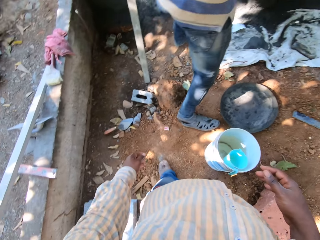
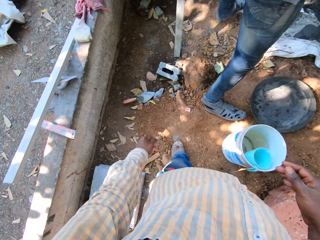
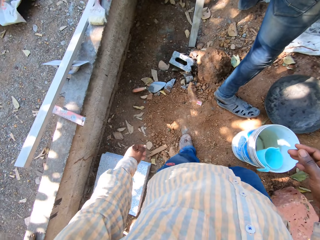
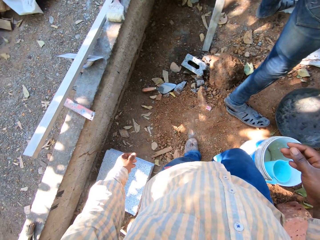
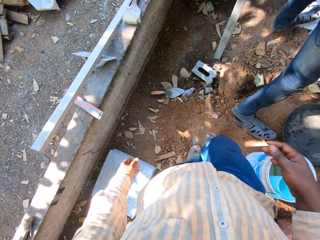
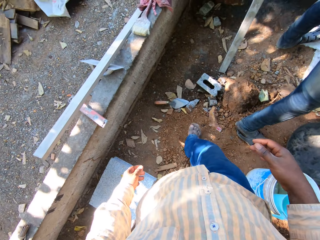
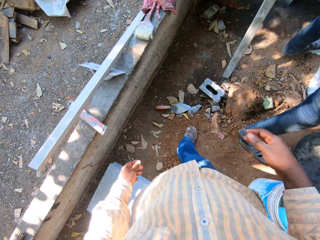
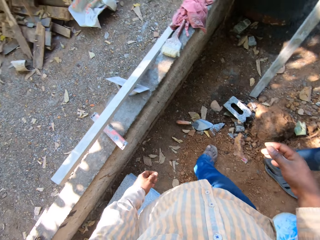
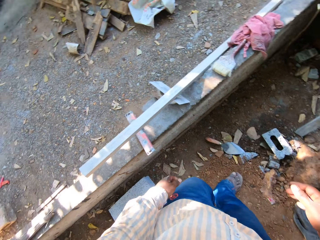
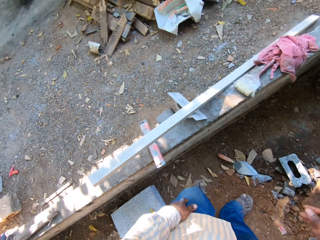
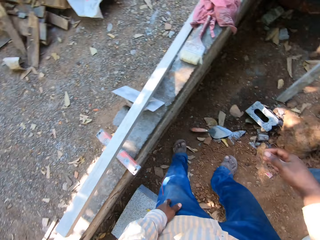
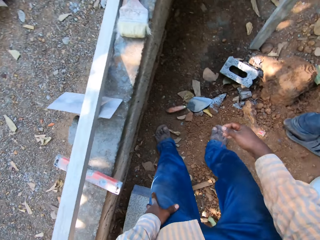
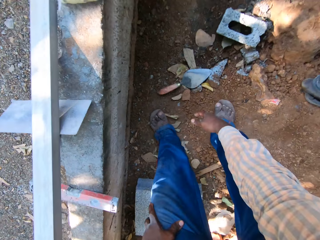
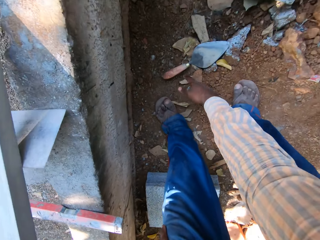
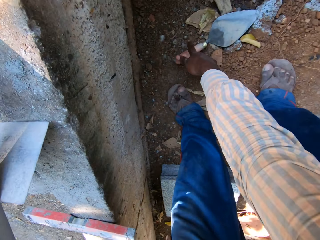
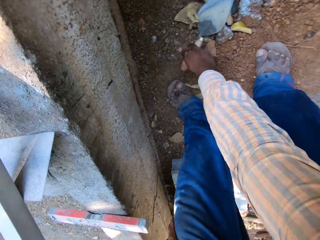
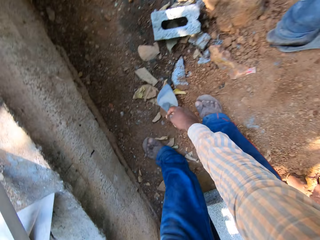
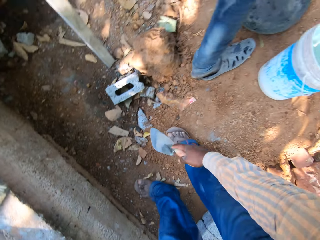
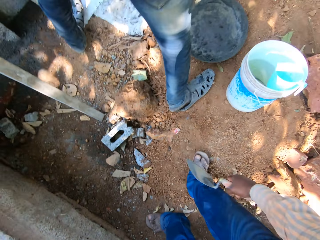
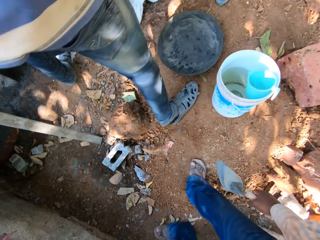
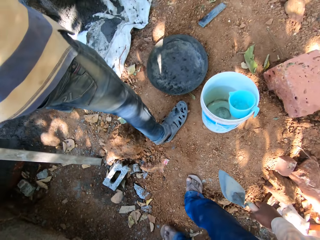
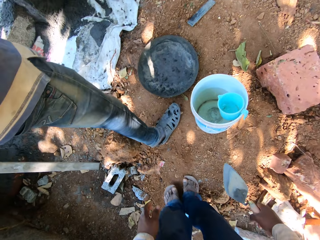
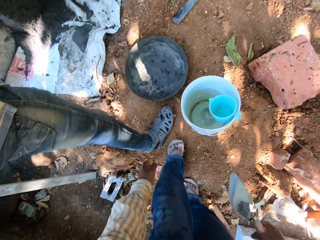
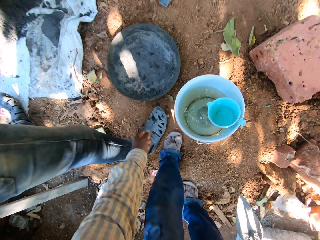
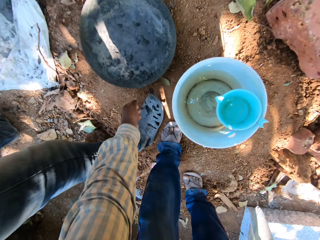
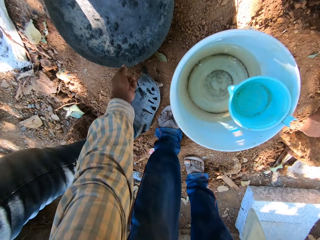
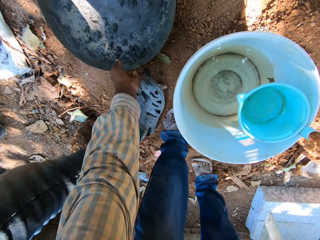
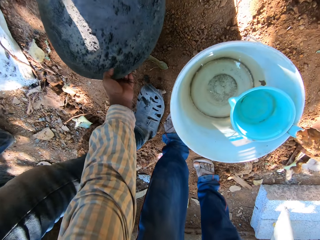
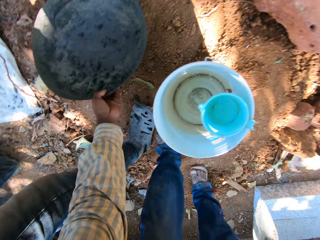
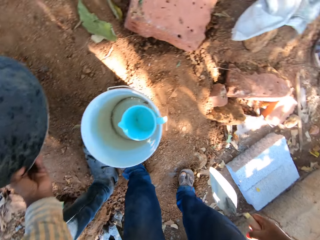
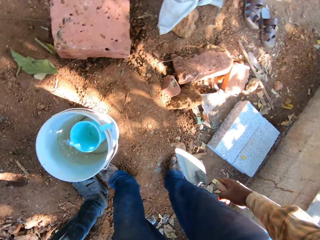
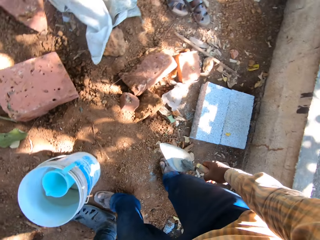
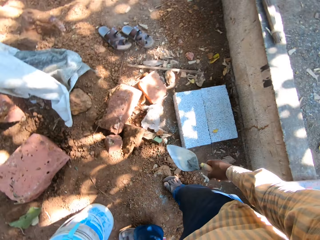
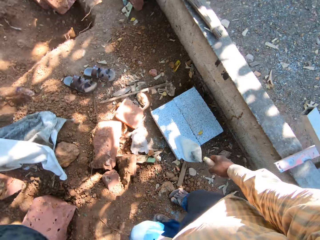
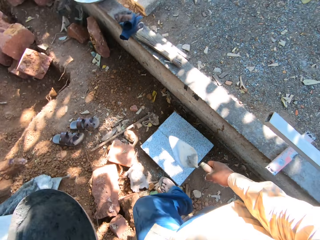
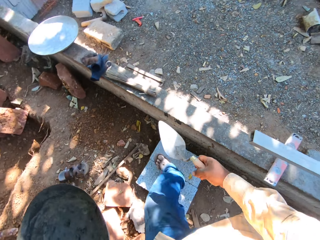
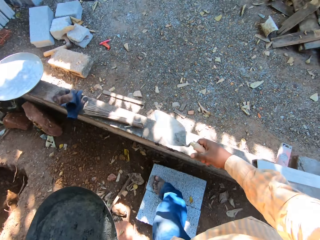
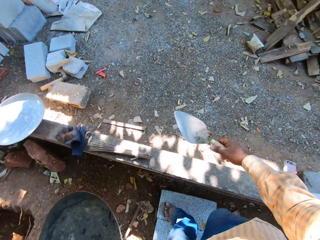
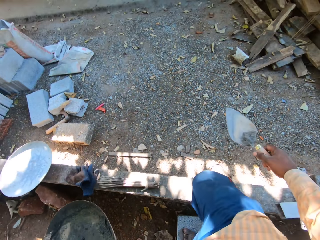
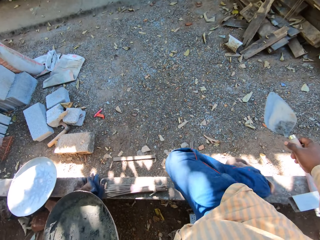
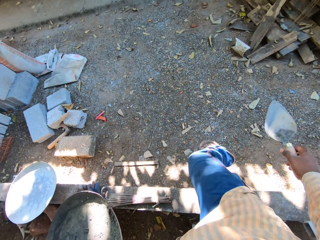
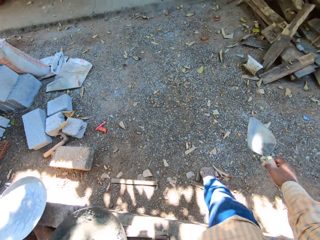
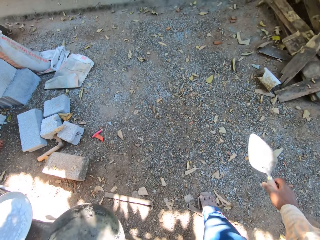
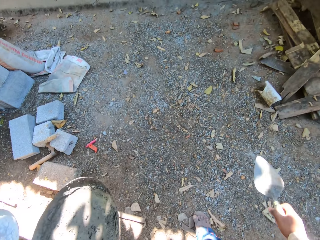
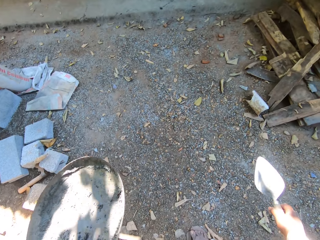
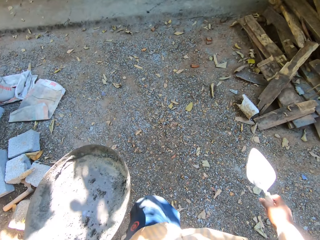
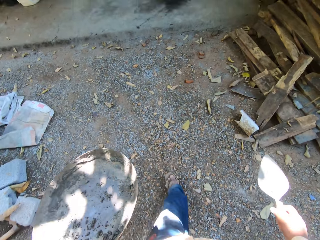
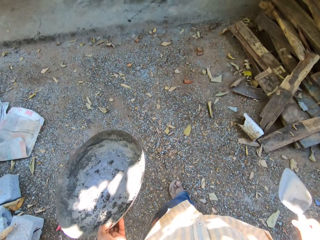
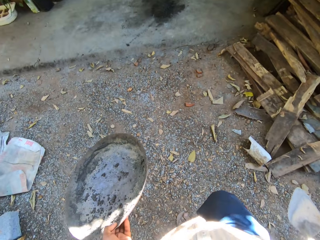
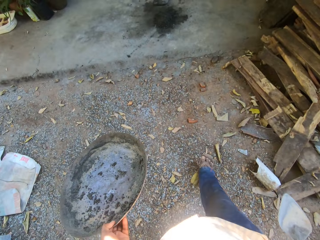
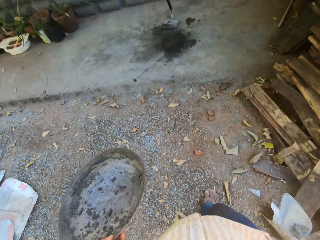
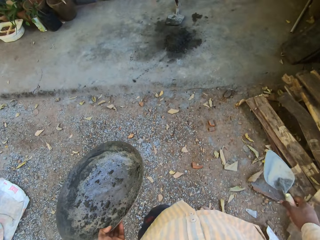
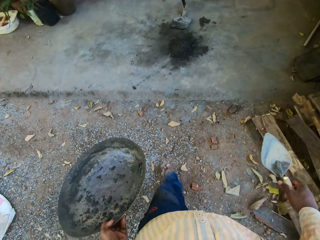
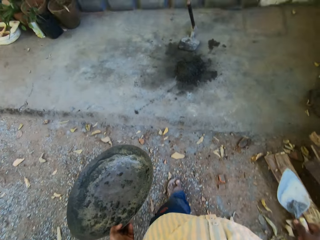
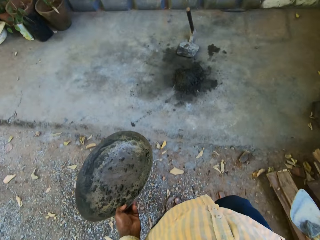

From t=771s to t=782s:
The camera wearer looks around. He picks a trowel from the floor with his right hand. He picks the head pan from the floor with his left hand. He walks.

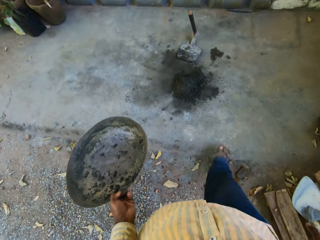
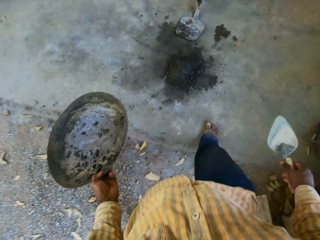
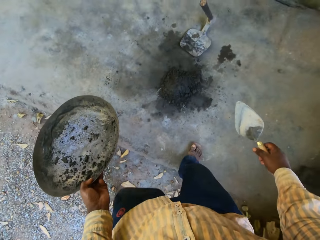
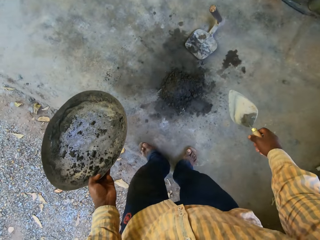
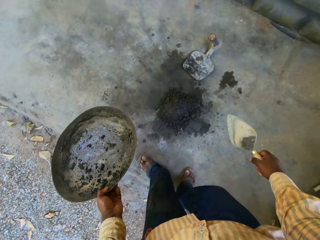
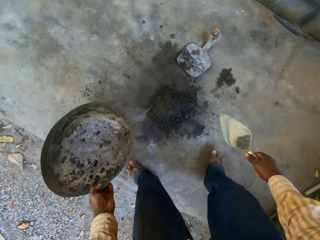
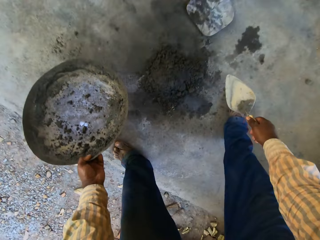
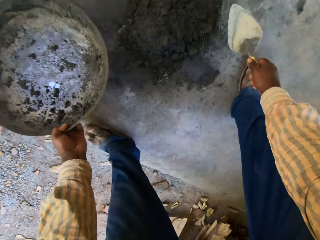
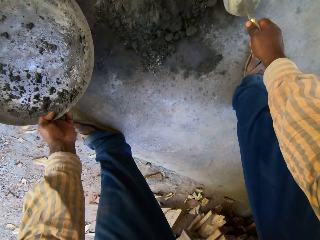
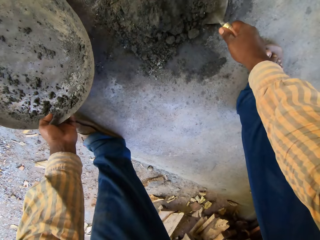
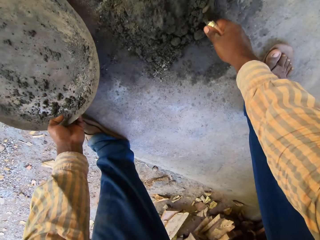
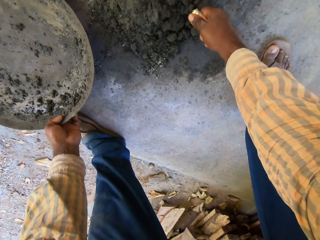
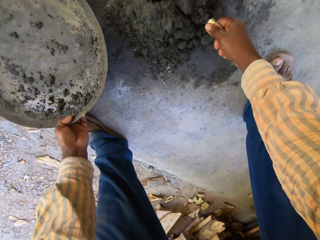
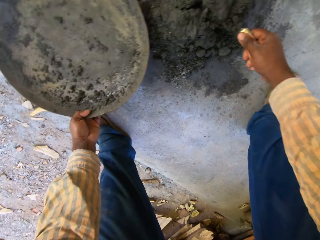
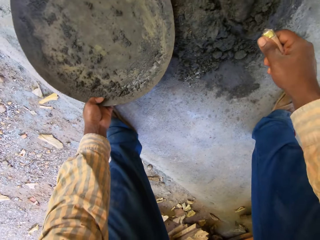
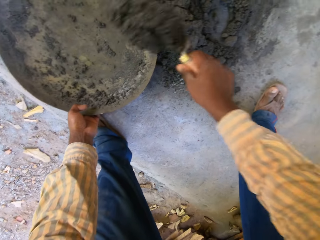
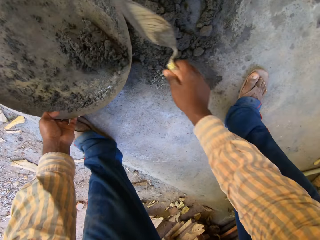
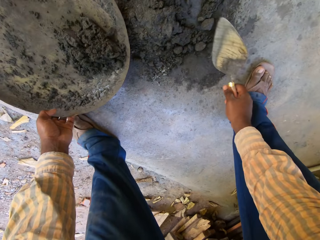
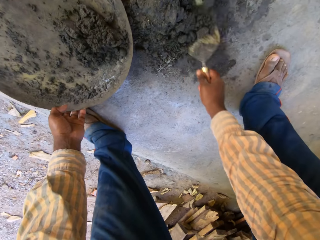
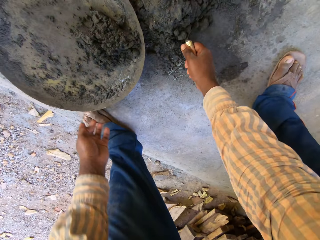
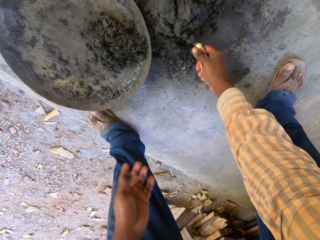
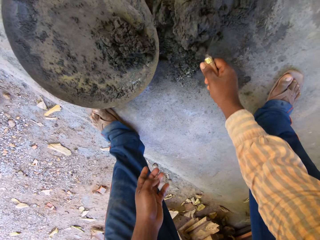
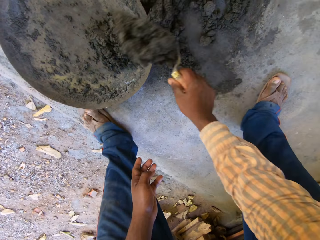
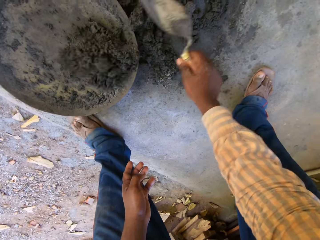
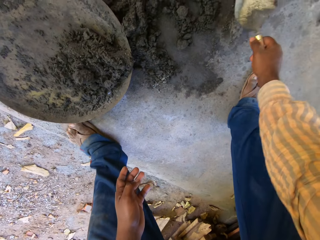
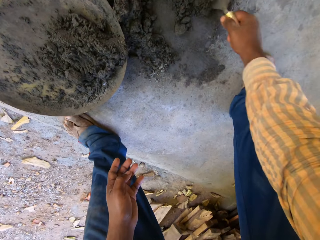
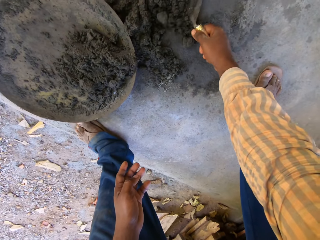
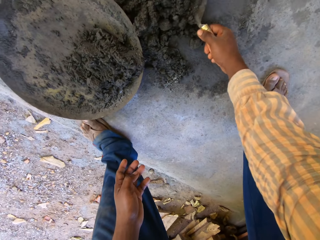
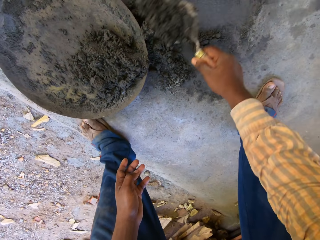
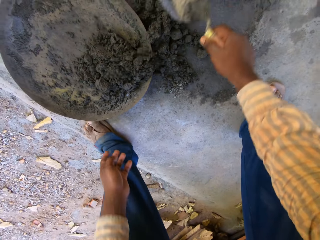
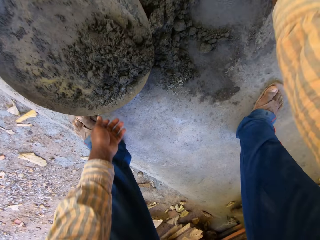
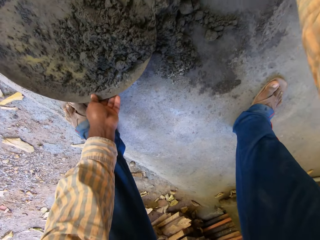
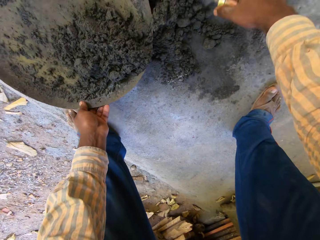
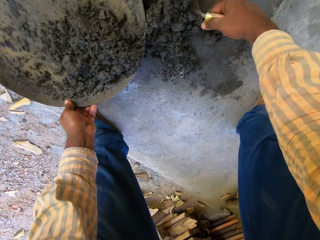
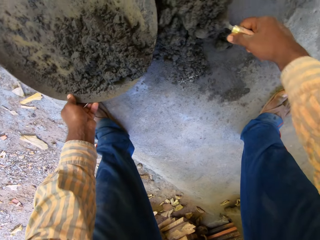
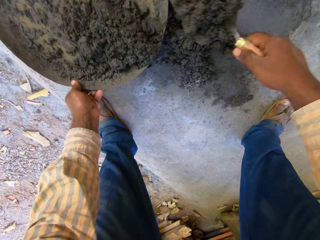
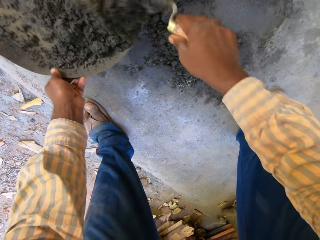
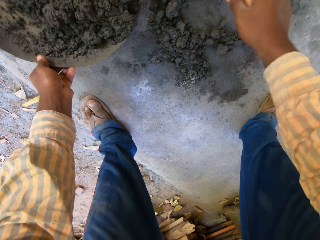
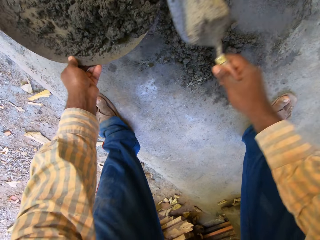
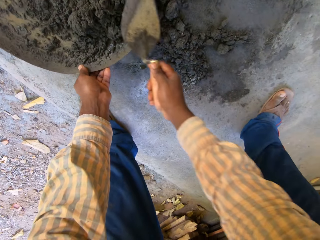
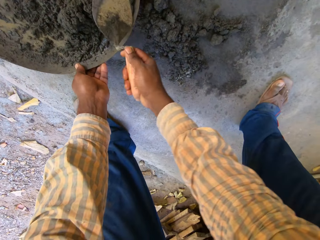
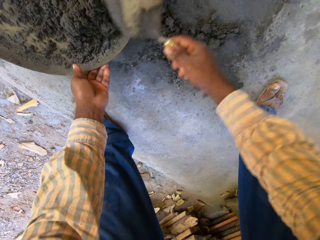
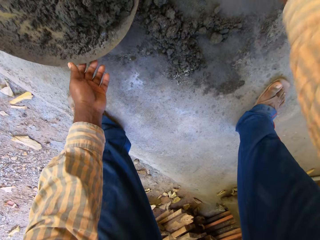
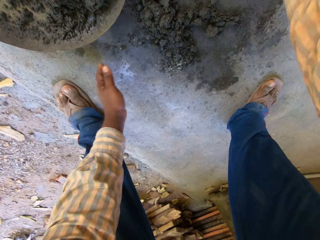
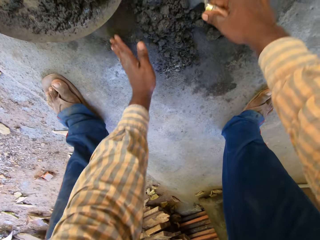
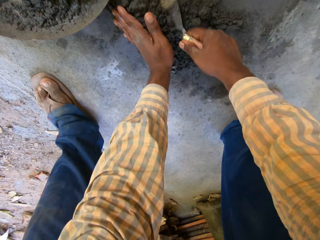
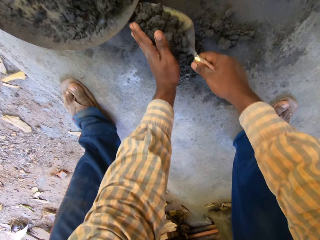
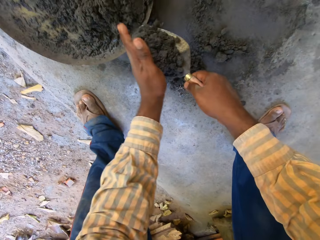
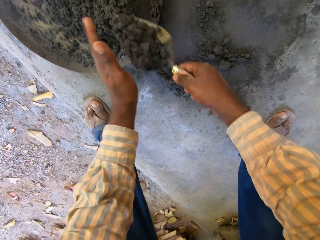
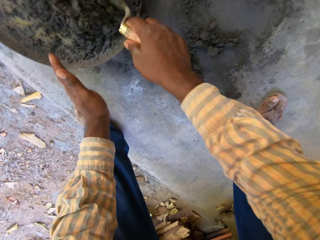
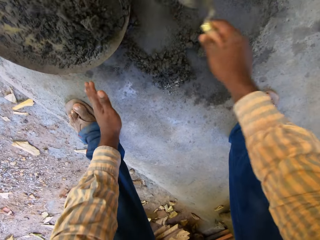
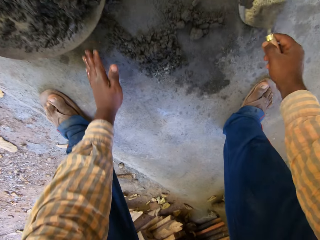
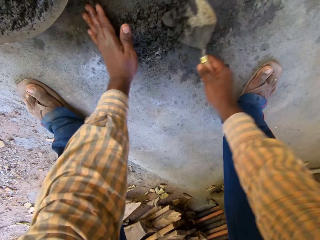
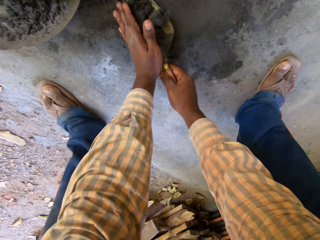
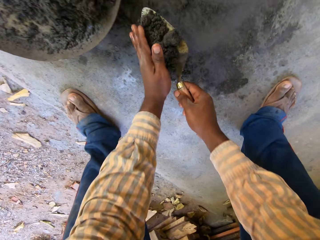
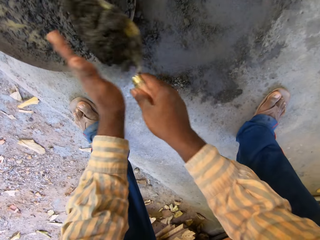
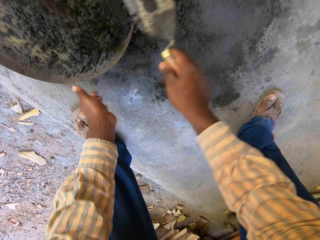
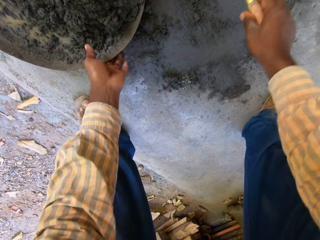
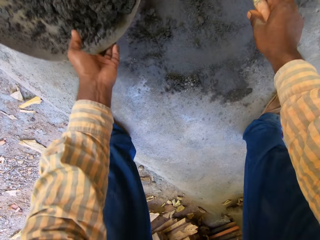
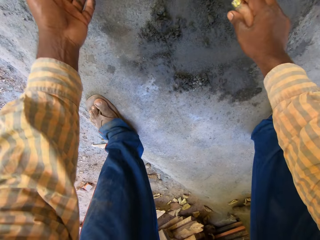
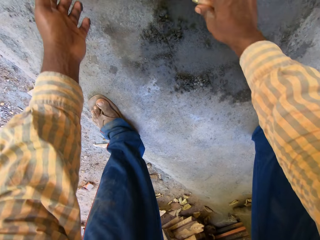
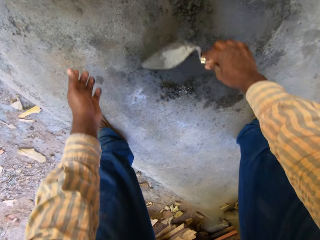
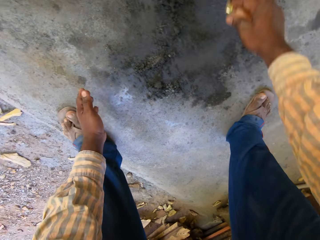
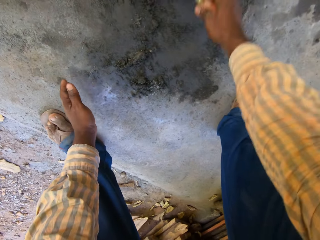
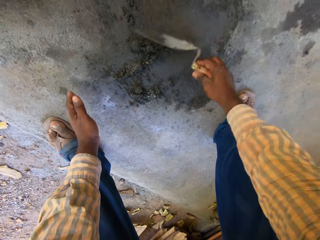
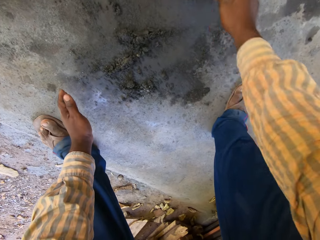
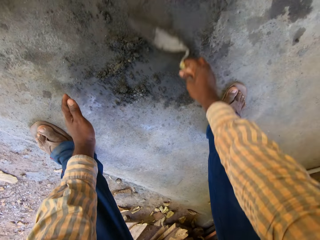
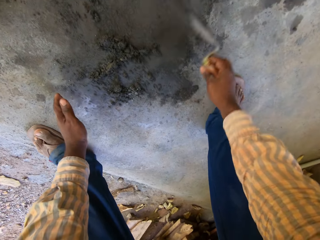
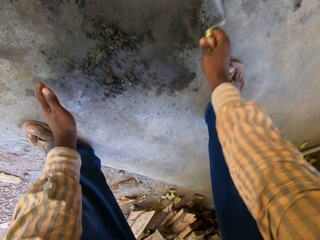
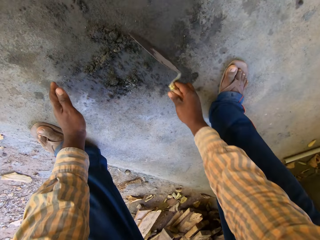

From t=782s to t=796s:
The camera wearer drops the head pan on the floor with his left hand. He packs concrete into the head pan with the trowel in his right hand. He adjusts the head pan on the floor with his left hand. He packs concrete into the head pan with the trowel in his right hand.
